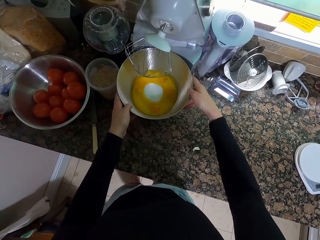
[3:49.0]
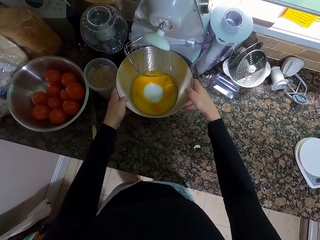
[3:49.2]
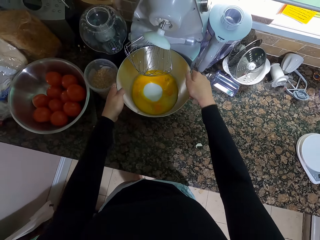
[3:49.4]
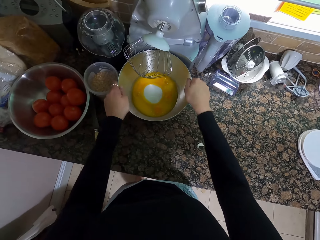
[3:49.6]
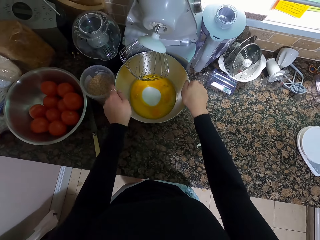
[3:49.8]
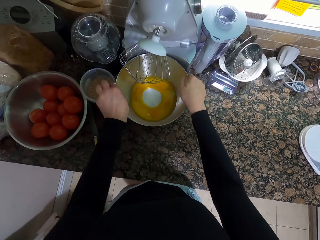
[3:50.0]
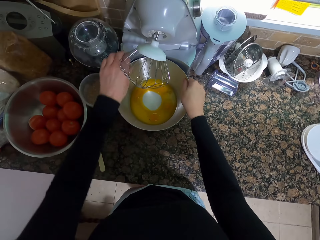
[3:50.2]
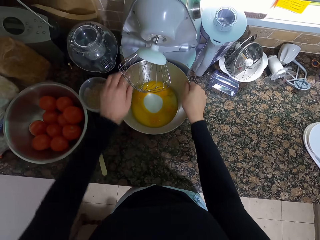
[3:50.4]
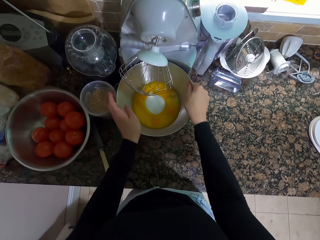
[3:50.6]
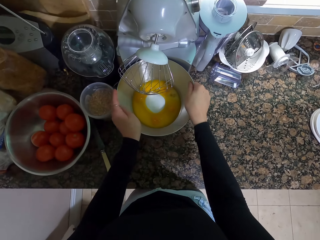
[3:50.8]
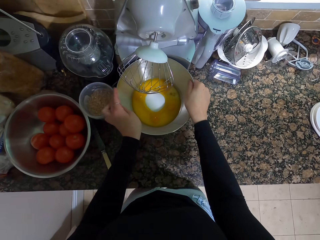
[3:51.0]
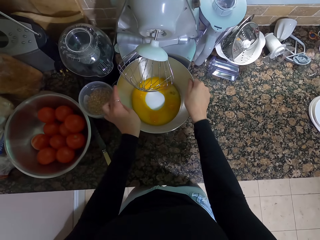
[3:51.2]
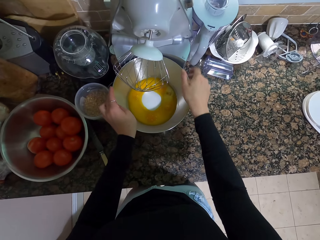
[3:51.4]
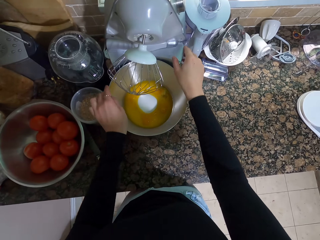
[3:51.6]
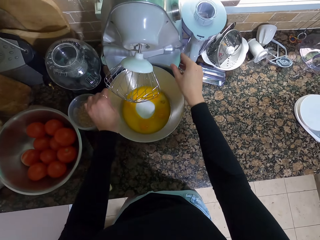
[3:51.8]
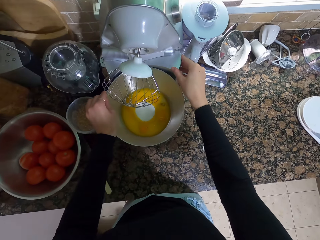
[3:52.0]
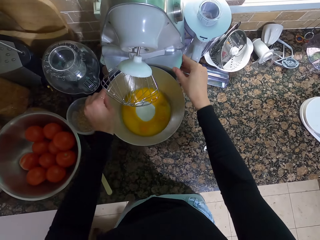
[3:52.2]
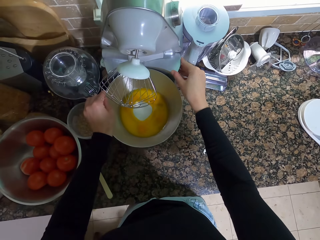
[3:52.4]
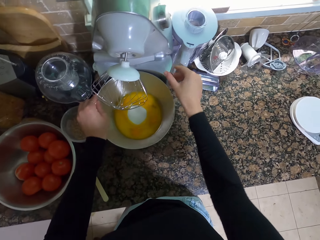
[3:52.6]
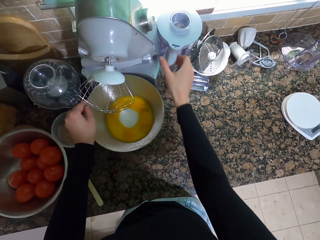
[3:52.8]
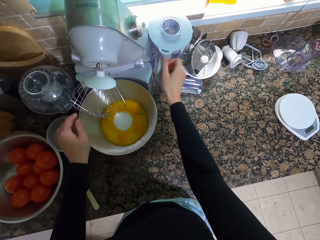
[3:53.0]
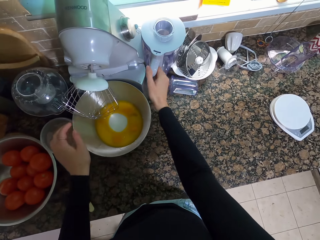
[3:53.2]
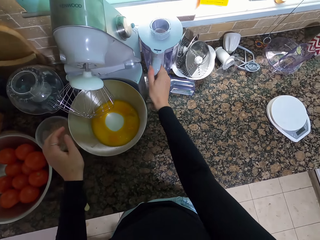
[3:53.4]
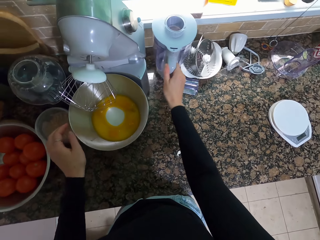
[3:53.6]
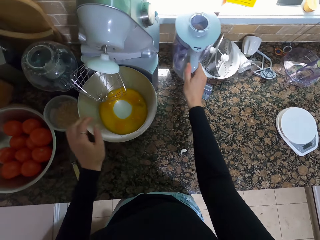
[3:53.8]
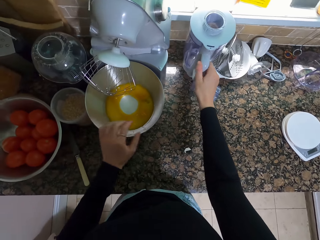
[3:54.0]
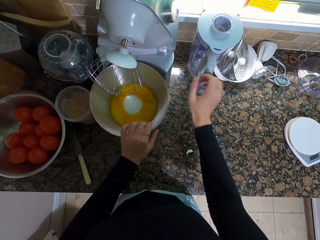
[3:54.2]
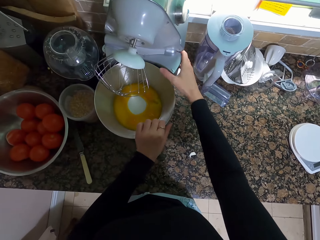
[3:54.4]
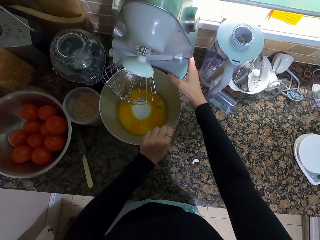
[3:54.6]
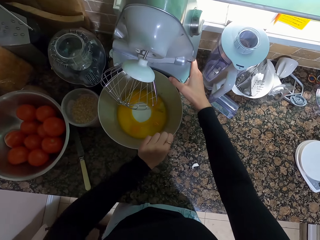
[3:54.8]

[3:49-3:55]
The camera wearer blends the mixture. They put the bowl on the mixer machine. They move the jug.

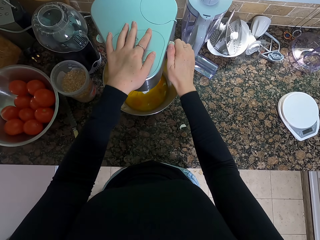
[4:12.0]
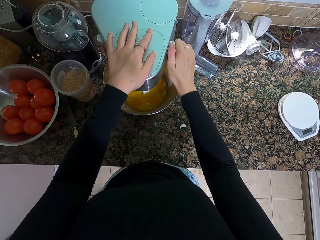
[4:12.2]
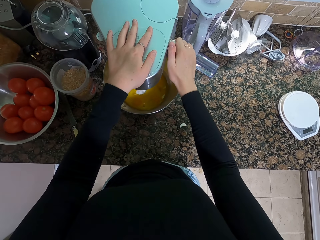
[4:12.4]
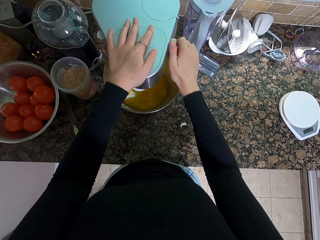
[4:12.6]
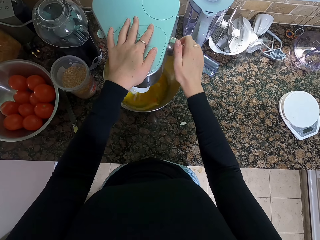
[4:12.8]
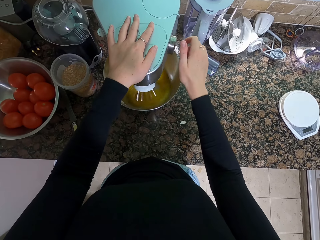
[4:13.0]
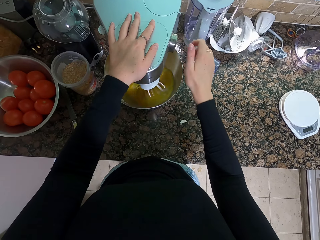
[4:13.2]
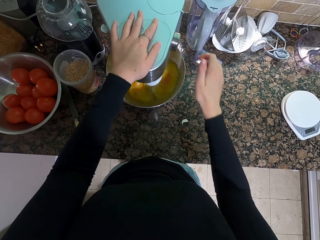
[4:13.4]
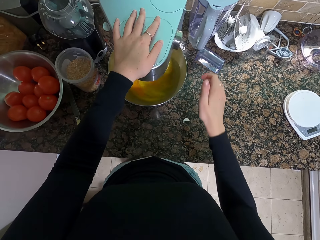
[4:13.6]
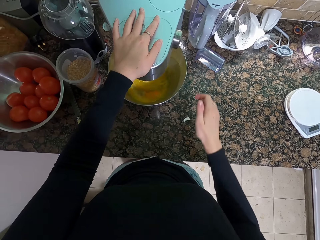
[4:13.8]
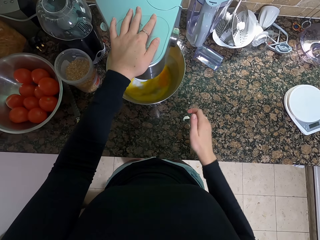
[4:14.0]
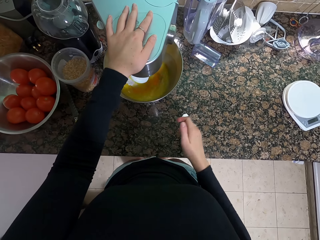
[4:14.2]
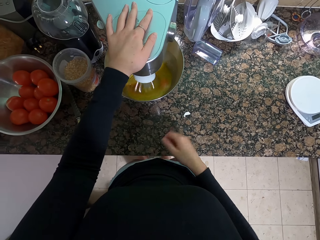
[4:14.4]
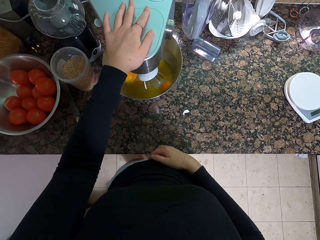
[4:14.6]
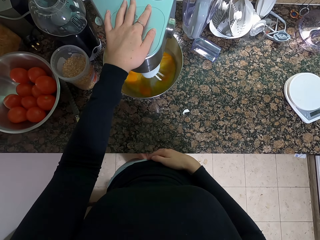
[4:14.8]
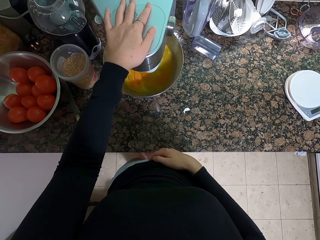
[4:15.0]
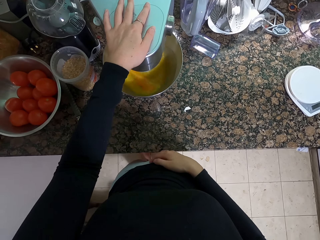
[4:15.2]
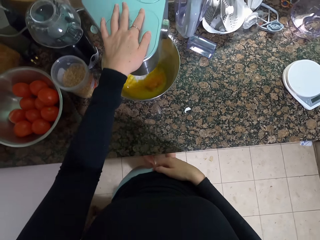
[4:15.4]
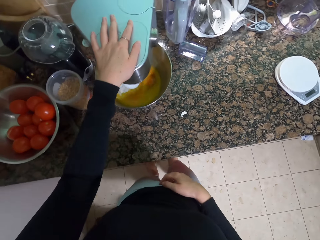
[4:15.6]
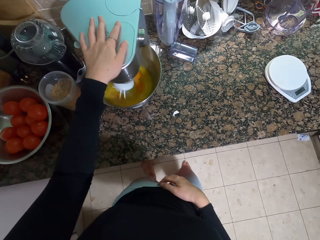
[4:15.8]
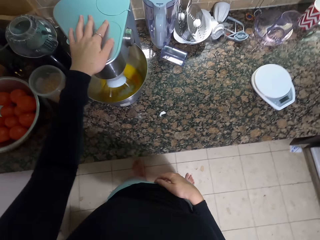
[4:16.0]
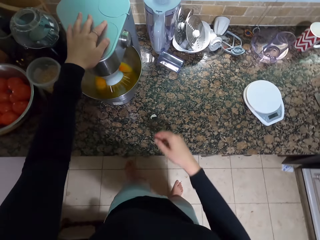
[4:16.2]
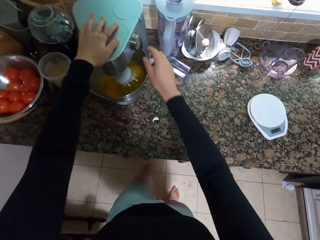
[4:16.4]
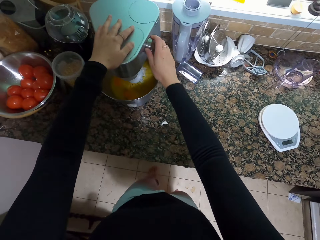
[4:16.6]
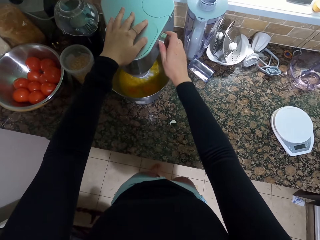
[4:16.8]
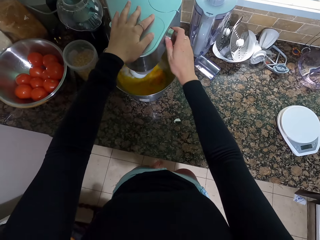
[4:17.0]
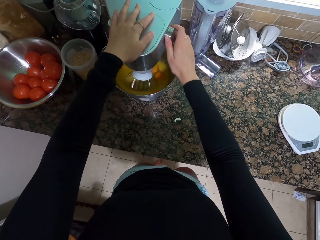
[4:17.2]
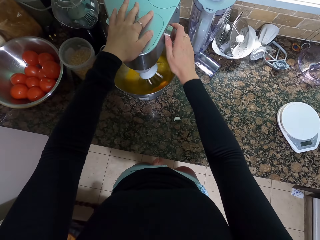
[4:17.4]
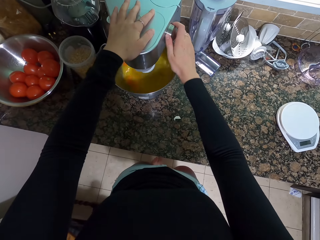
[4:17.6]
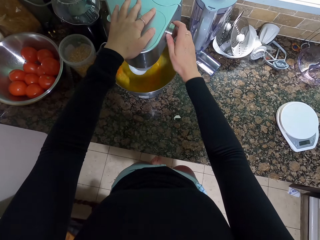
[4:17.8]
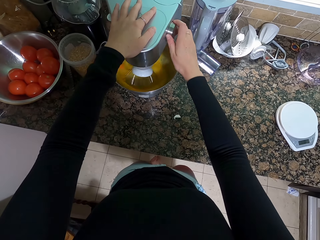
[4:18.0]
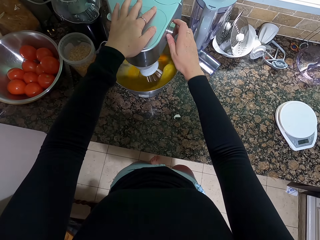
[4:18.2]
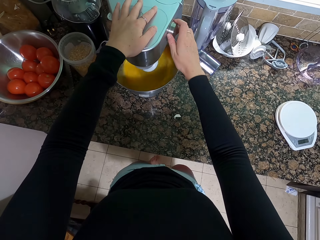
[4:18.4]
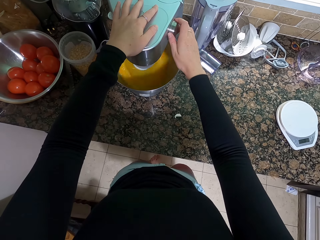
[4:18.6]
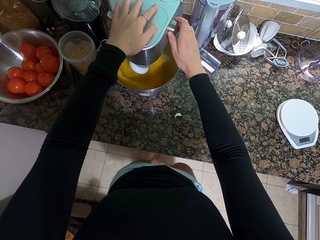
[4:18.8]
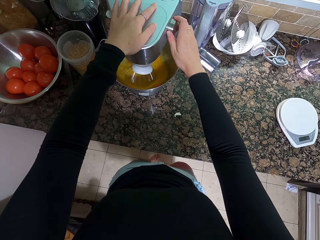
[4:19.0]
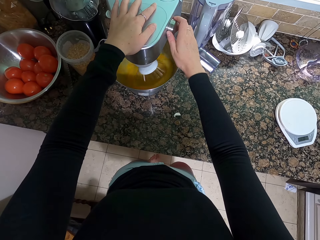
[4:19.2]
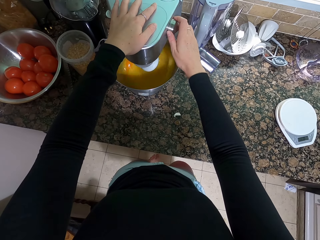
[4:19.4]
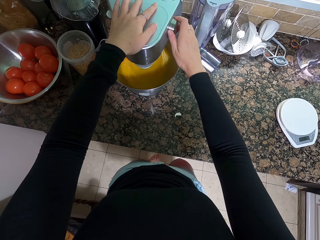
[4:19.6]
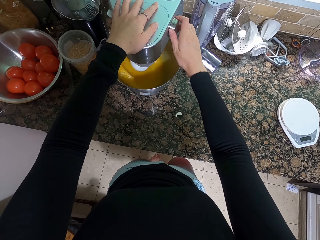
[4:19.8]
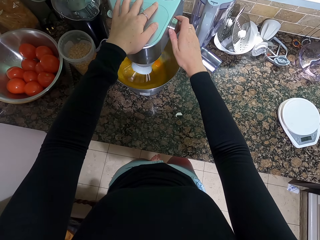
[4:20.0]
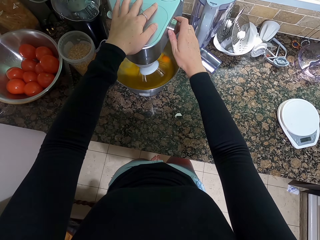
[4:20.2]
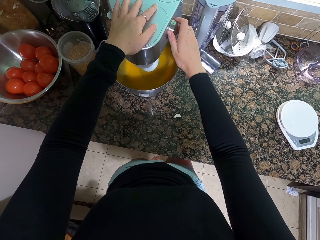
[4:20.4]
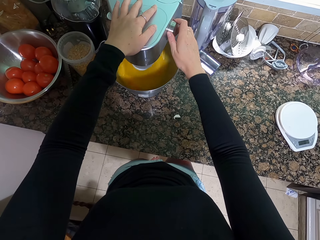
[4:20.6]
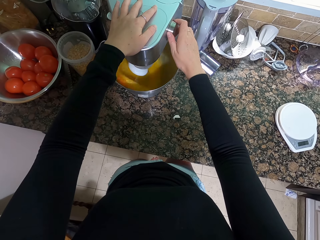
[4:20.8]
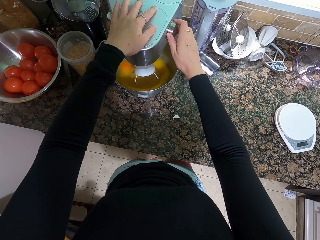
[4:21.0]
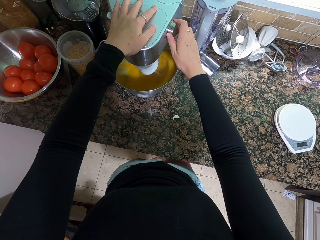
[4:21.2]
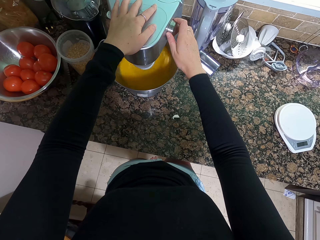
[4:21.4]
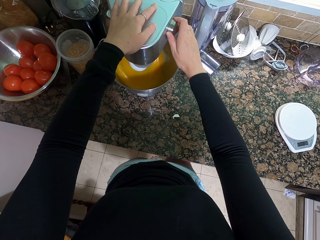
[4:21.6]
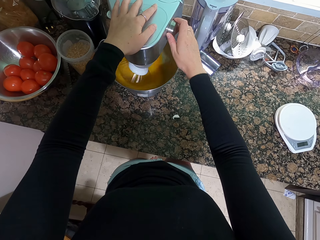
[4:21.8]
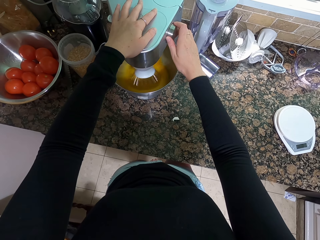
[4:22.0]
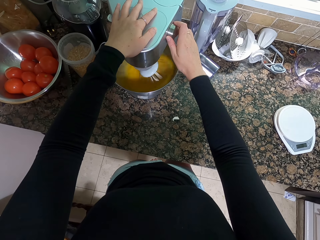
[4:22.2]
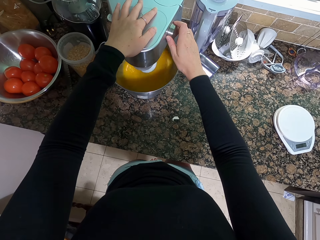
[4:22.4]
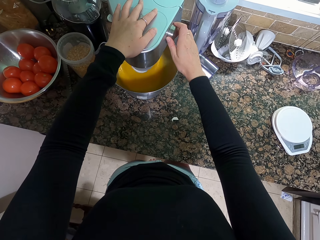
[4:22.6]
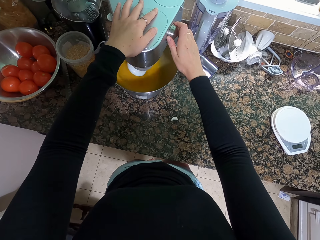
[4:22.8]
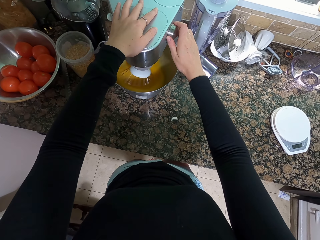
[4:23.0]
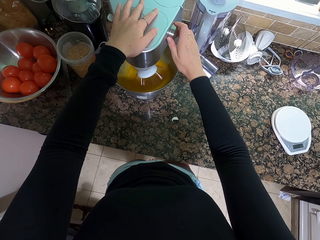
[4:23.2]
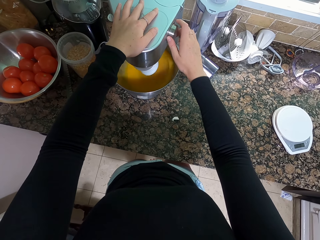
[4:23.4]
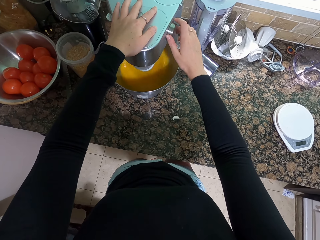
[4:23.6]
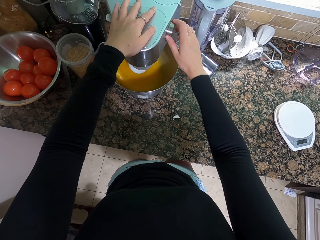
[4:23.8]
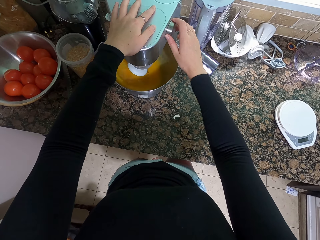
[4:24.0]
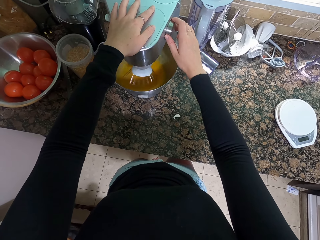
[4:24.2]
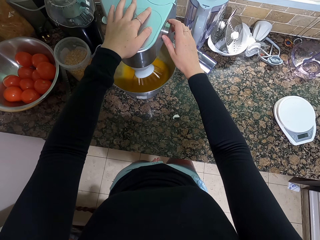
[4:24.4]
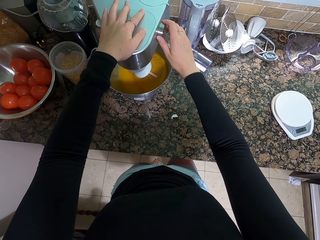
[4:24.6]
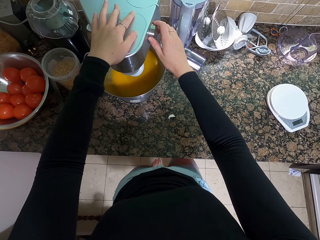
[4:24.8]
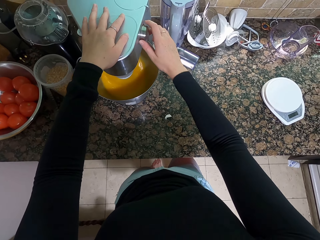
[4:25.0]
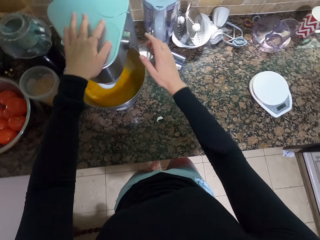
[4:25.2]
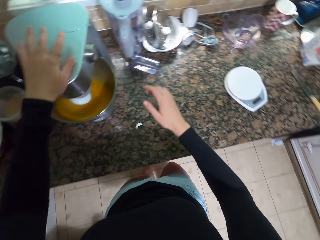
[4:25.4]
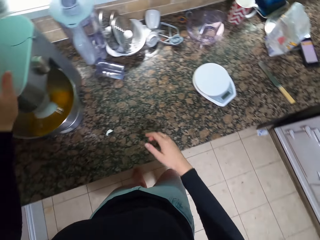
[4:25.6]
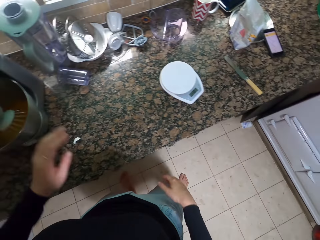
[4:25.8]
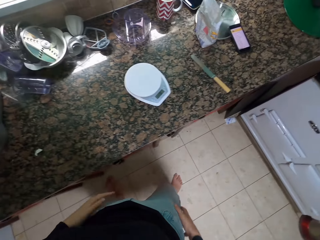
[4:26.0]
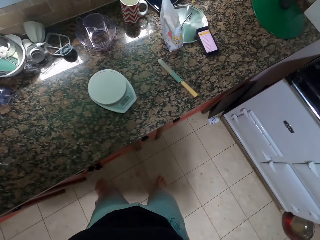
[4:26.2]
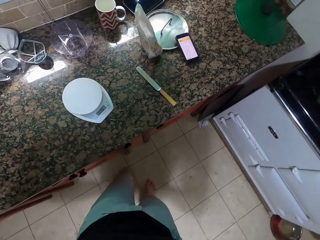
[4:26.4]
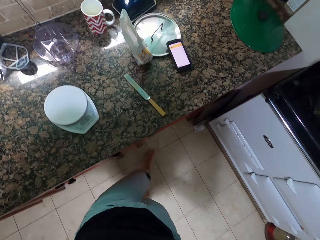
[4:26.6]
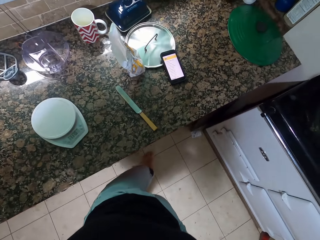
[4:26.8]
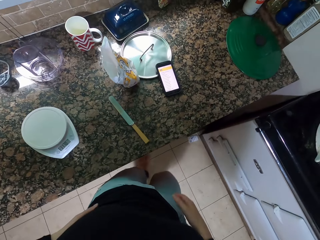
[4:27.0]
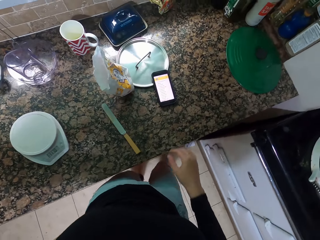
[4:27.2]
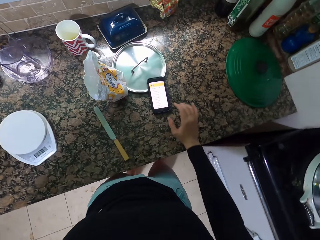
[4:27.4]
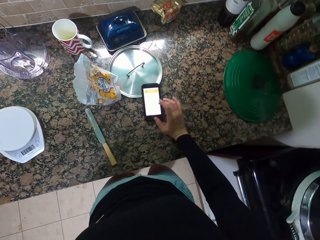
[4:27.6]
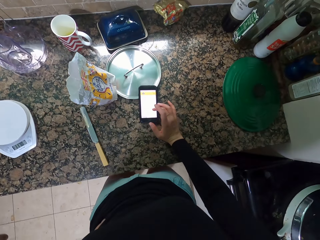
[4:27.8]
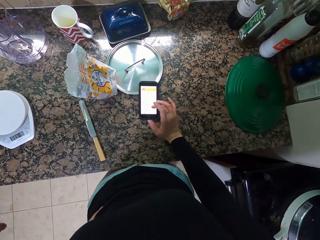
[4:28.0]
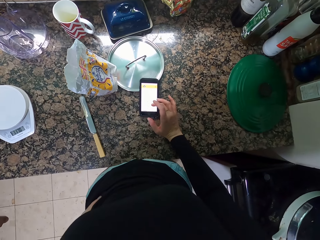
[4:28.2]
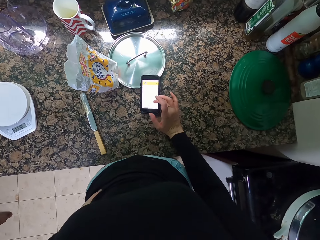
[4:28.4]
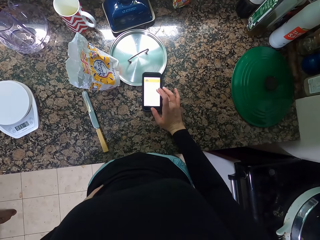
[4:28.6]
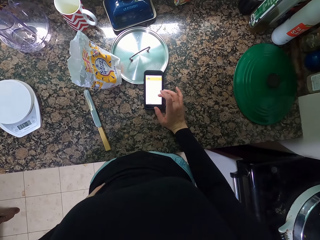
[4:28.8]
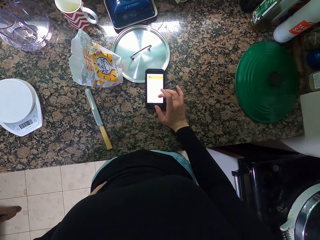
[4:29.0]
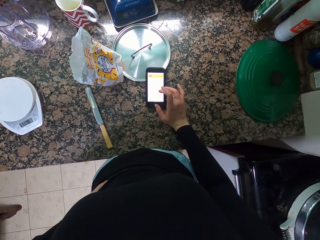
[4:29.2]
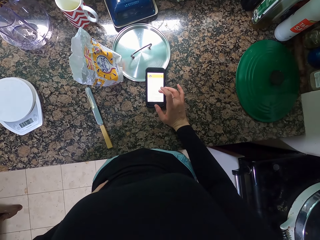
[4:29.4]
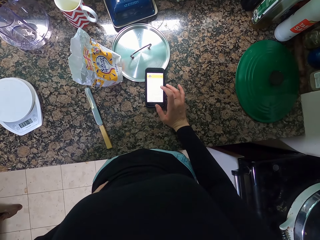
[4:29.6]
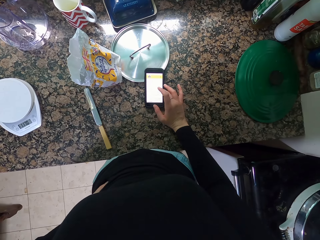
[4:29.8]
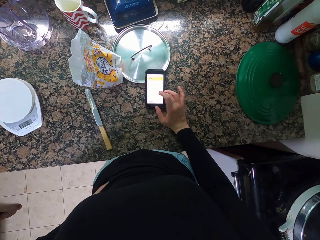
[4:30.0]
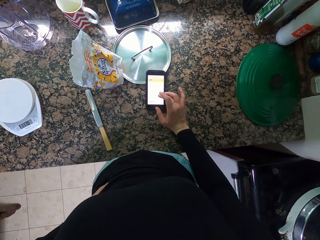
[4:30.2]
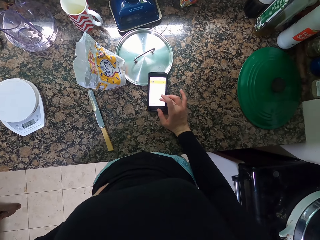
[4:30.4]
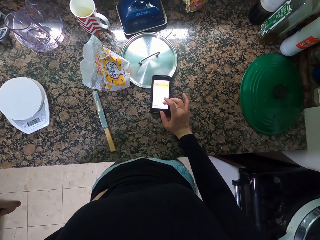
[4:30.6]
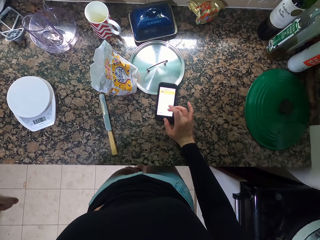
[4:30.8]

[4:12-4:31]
The camera wearer turns on the mixer machine. They hold the knob. They dial the phone.
